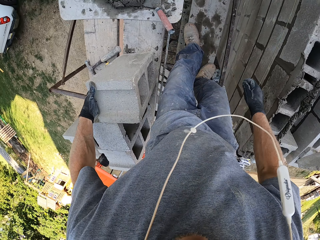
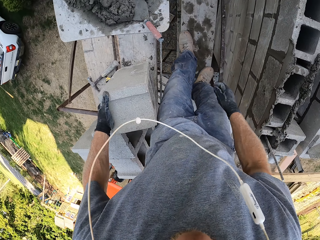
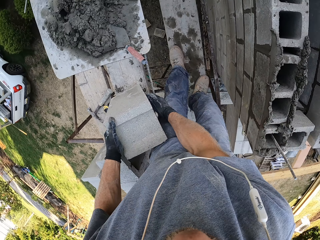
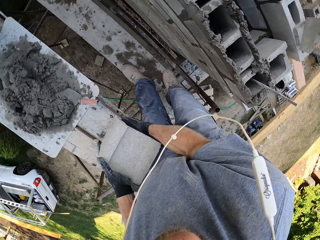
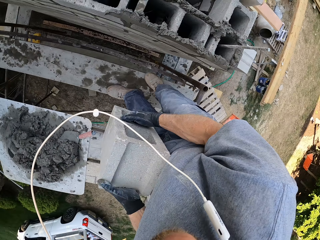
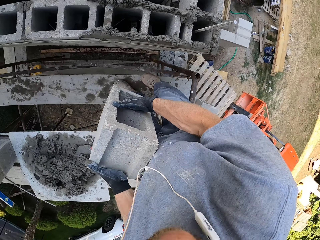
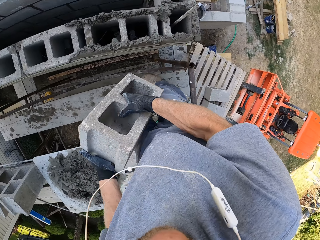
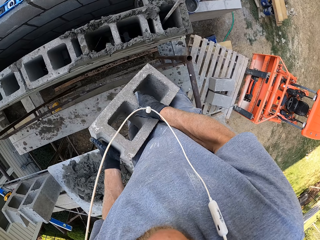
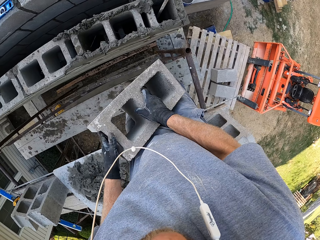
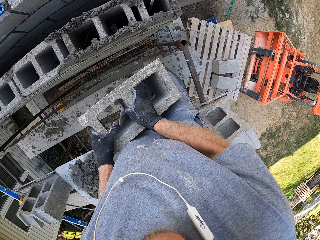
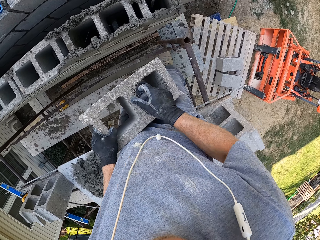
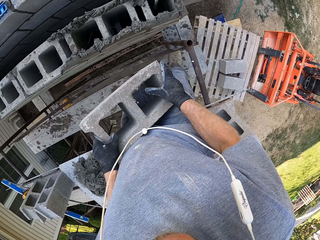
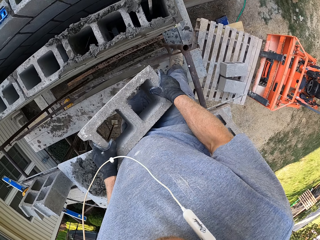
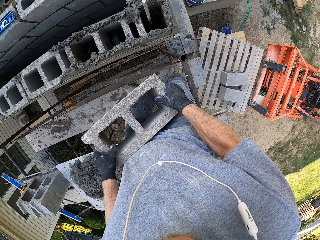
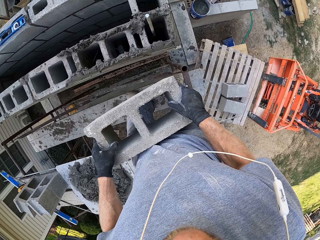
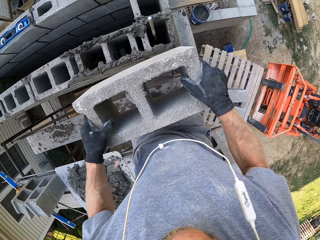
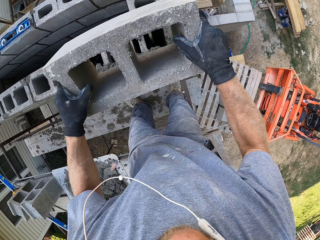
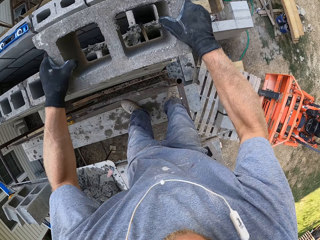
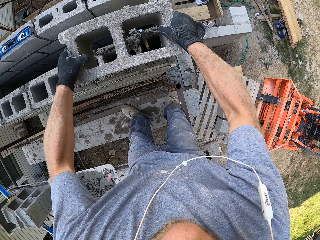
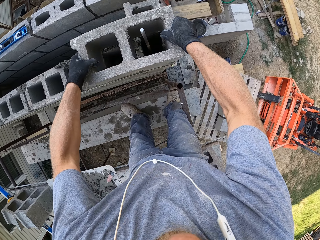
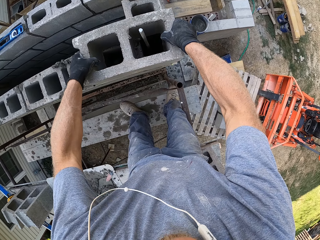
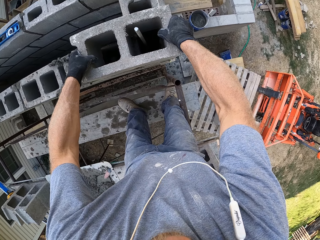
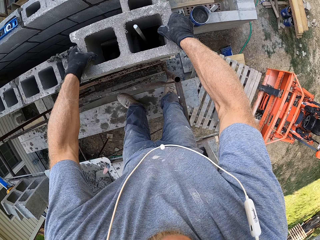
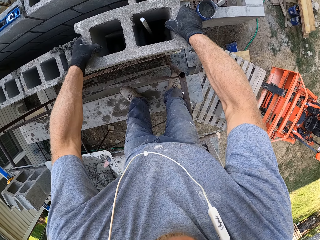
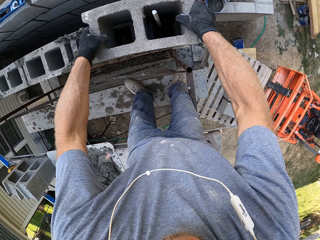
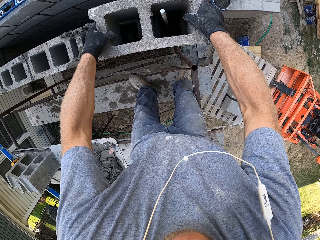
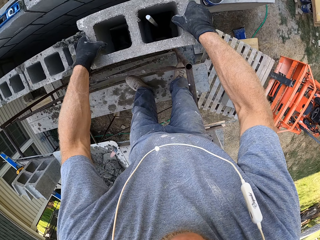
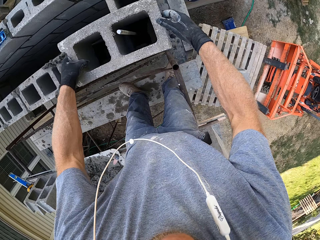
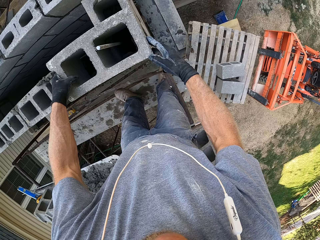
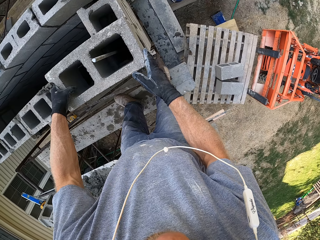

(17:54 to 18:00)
The camera wearer picks up a block. They put the block on the blocks.

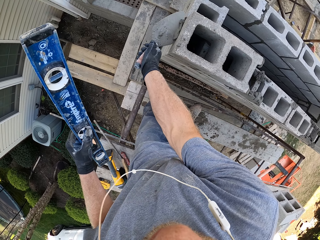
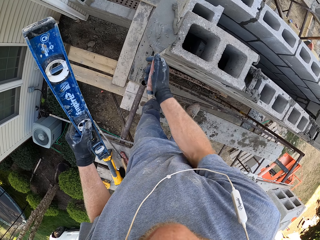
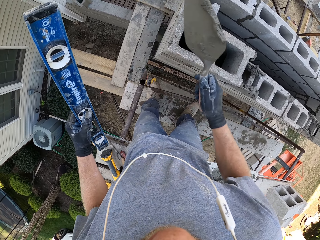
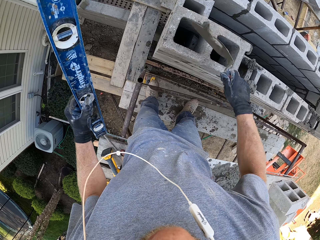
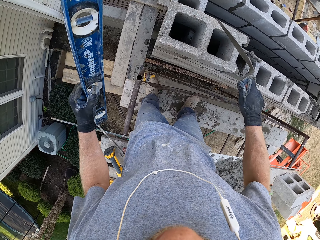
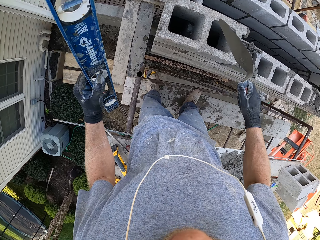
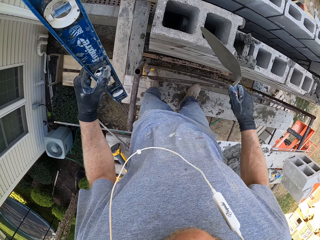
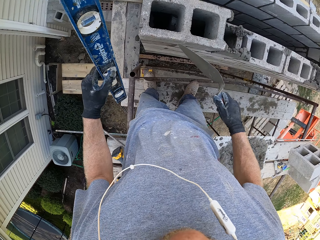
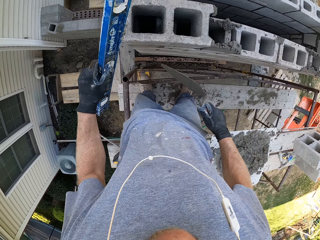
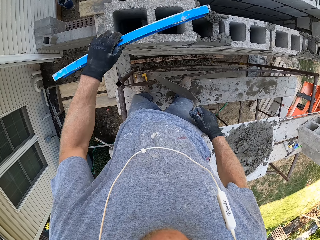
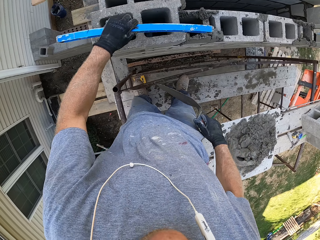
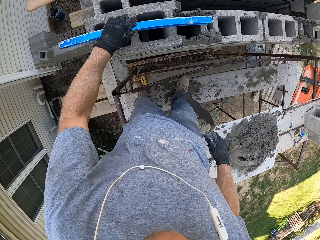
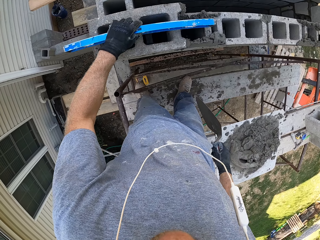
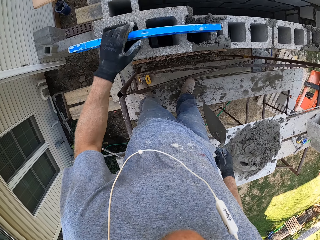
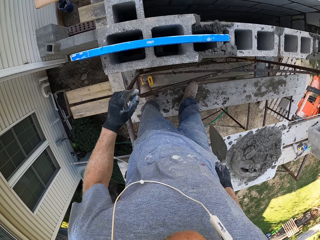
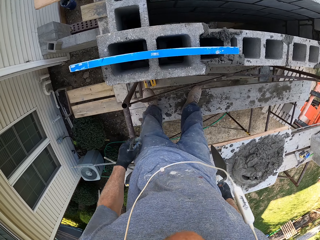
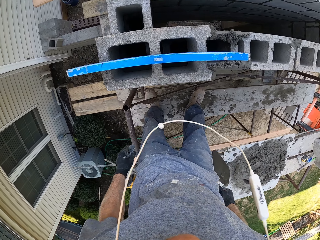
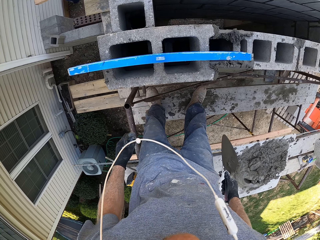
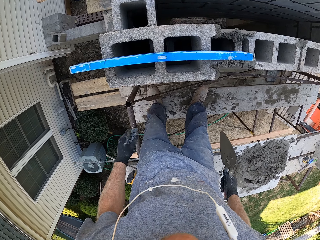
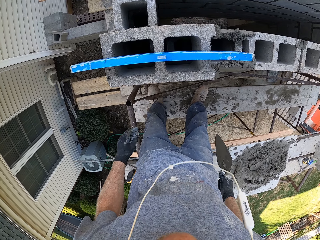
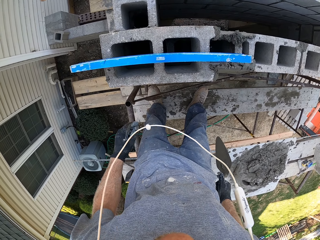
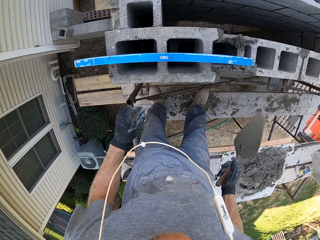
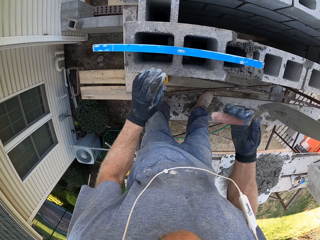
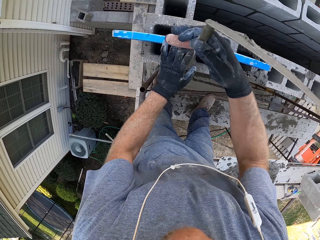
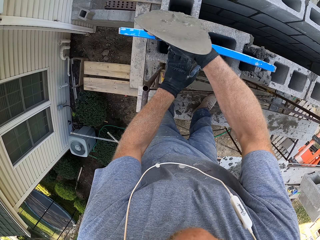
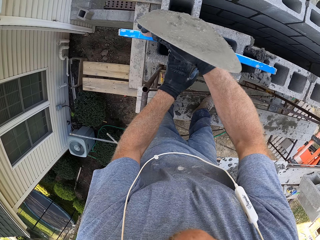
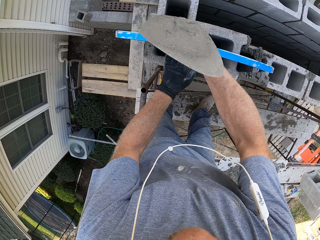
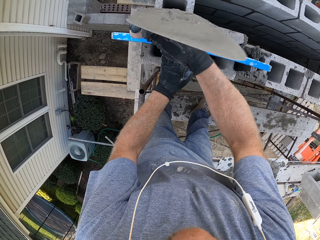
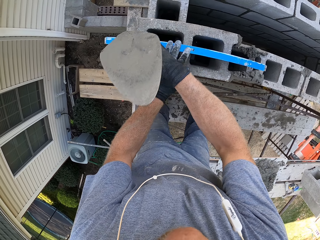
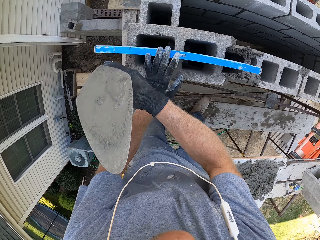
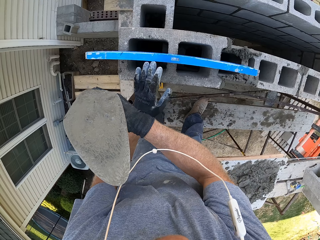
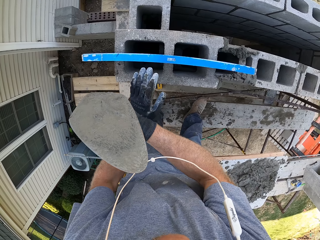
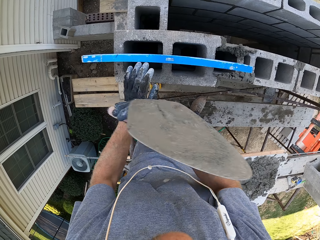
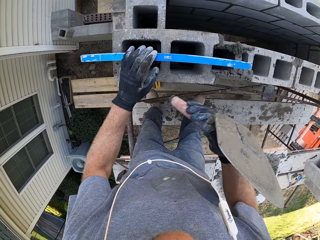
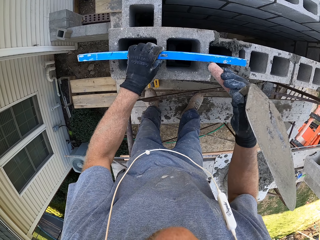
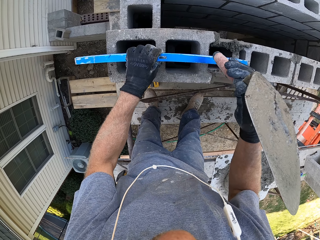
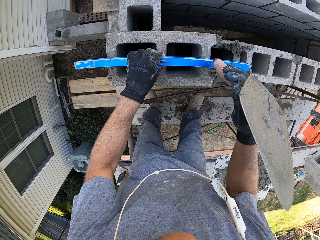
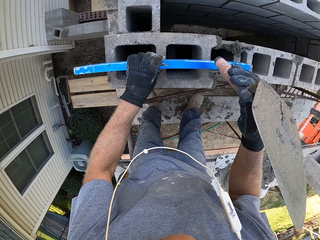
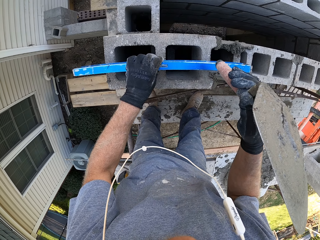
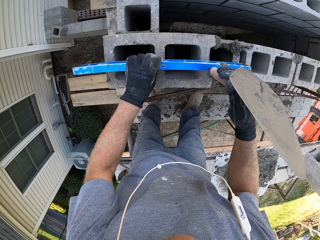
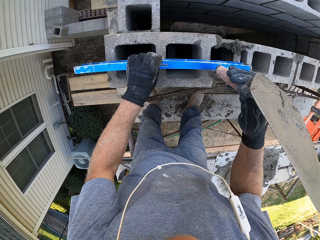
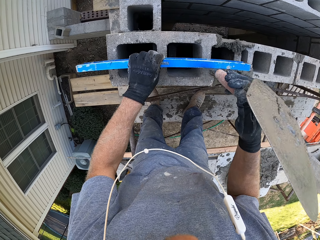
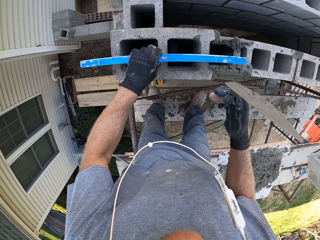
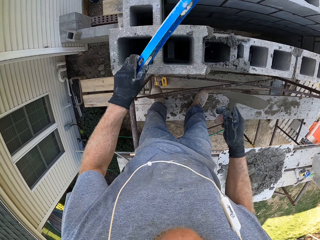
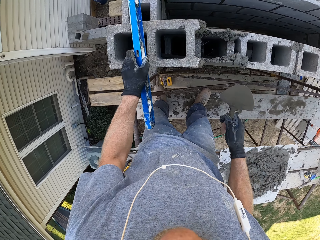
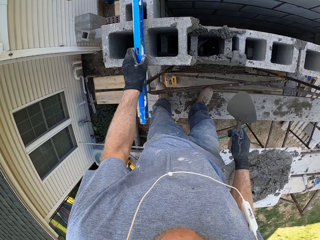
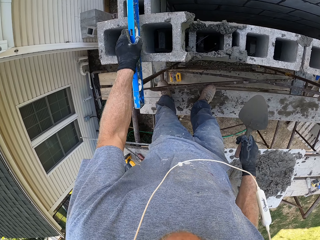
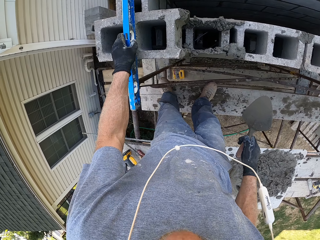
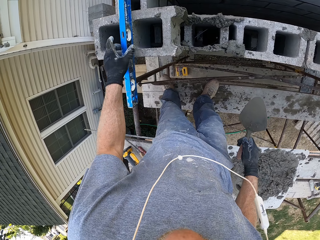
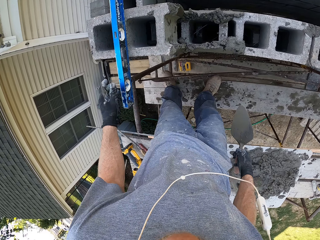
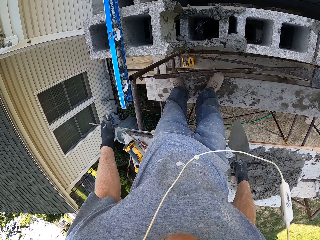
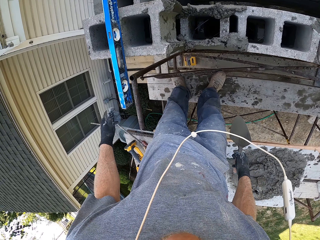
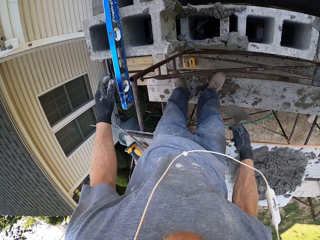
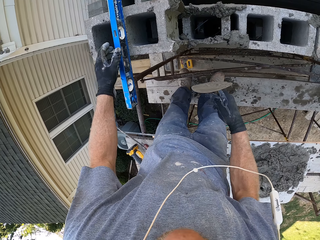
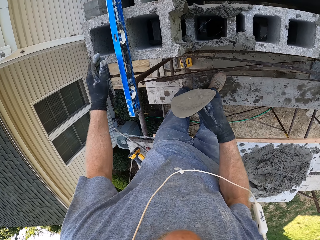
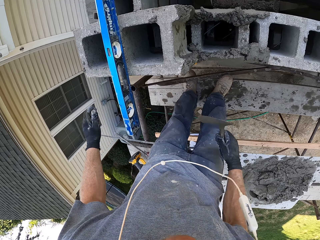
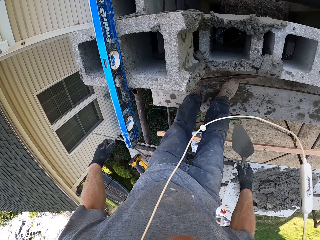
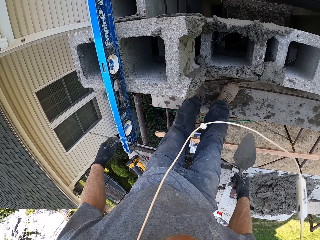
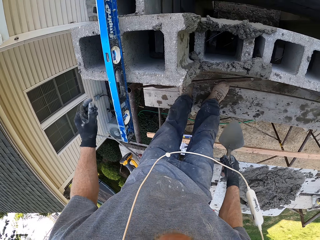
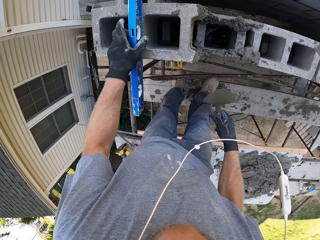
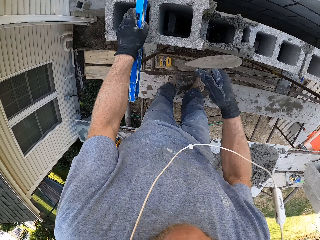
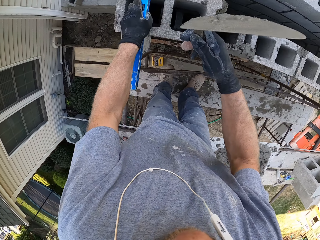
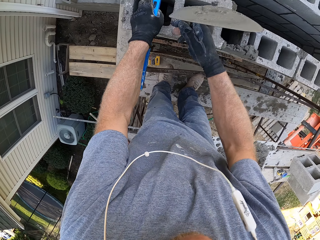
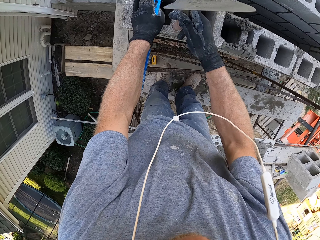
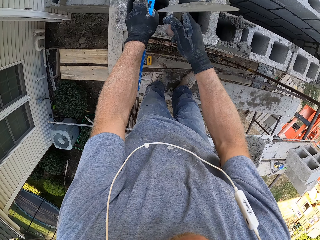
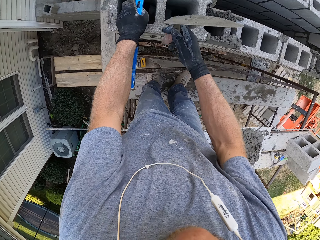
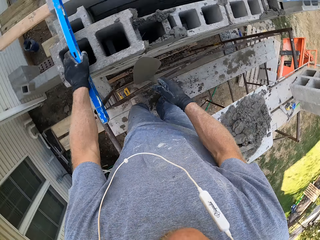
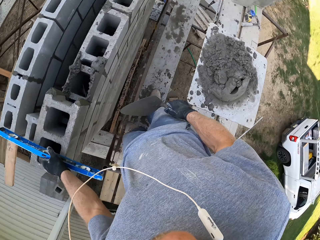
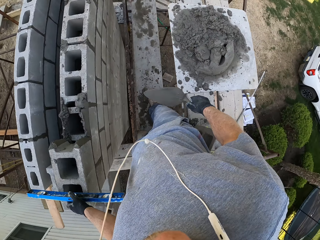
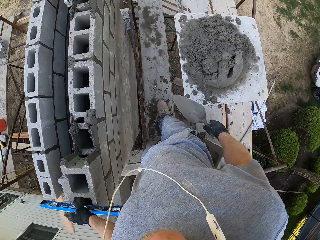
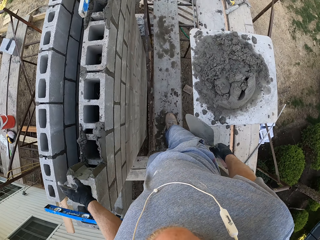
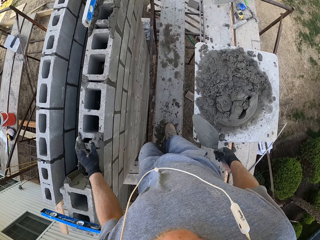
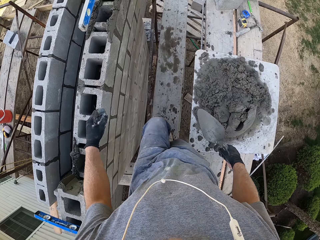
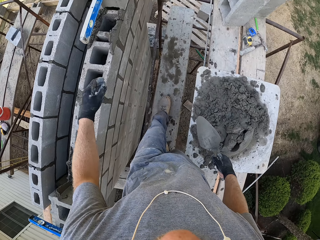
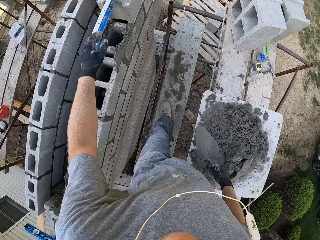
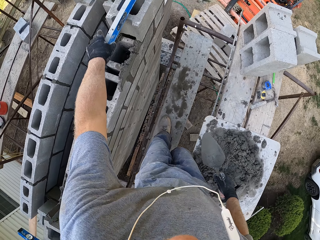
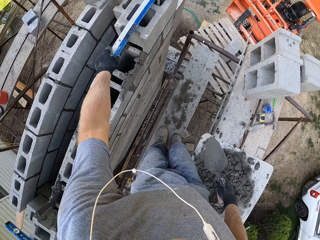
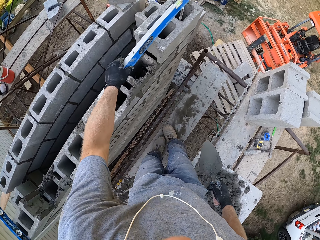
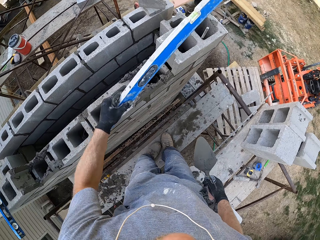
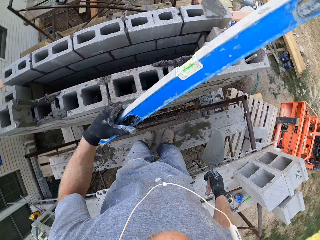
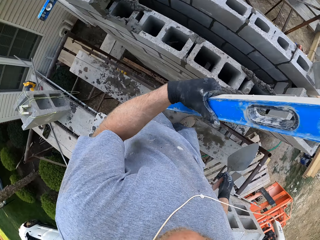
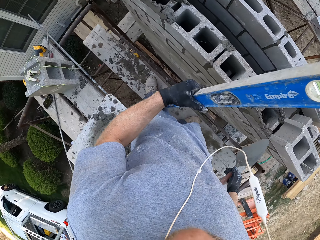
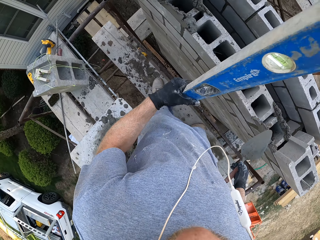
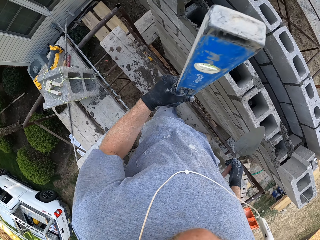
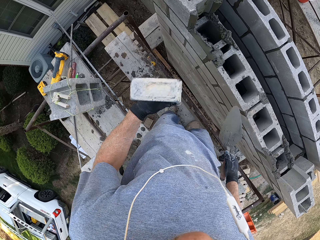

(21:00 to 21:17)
The camera wearer pulls the cement from the concrete with a trowel. He puts the cement in the concrete with the trowel. He drops something with his left hand. He puts the spirit gauge on the brick. He removes his hand from the spirit gauge. He stands upright. He adjusts the brick with the trowel. He hits something with the trowel handle. He removes his hand from the spirit gauge. He hits something with the trowel handle again. He holds the spirit gauge with his left hand. He removes the spirit gauge from the brick. He turns something with his left hand. He puts the spirit gauge on the brick. He holds the trowel with his right hand. He removes his hand from the spirit gauge. He moves his hands towards something. He adjusts the spirit gauge. He adjusts the brick with the trowel. He hits the concrete with the trowel handle. He looks around the area. He walks on a scaffolding. He holds the spirit gauge and removes the spirit gauge from the brick. He picks up something with his left hand.
